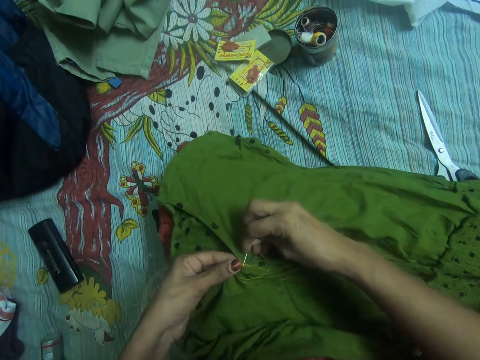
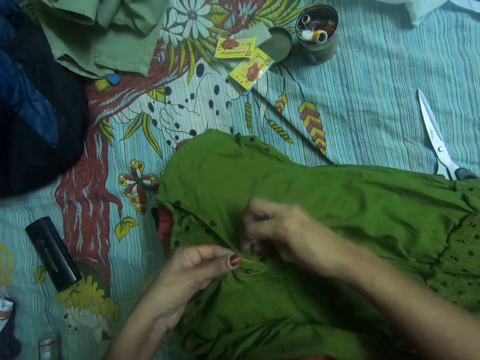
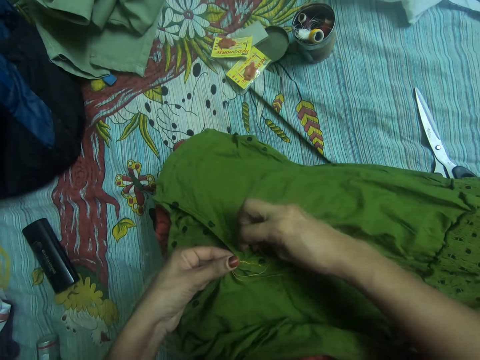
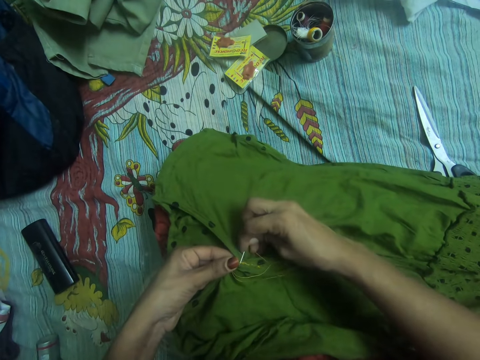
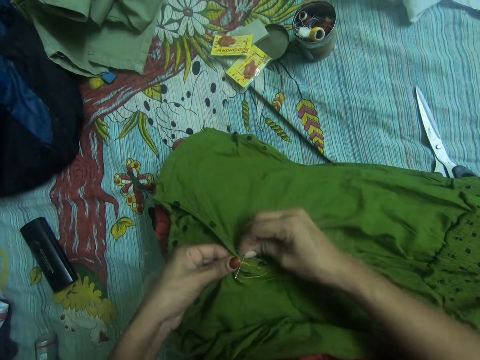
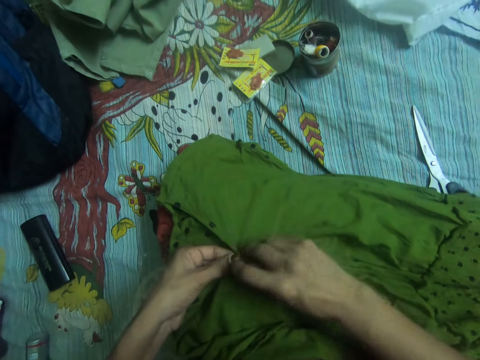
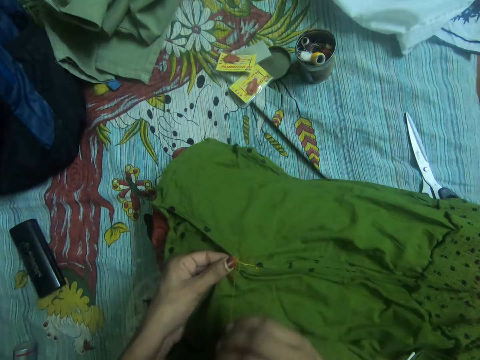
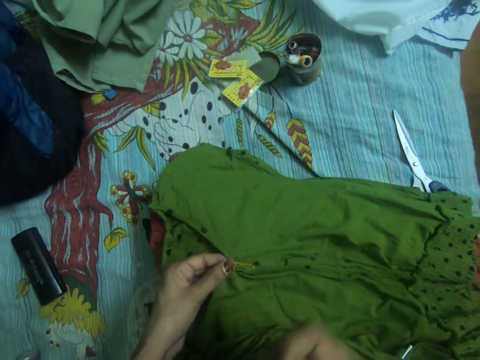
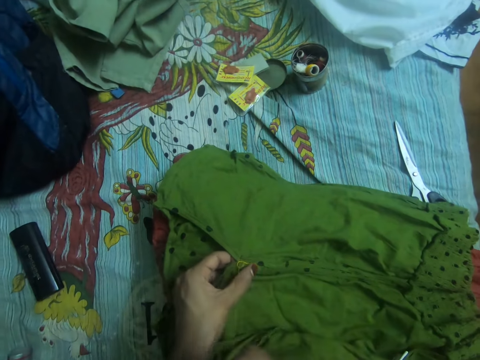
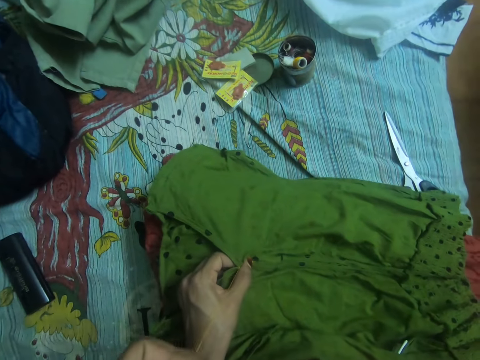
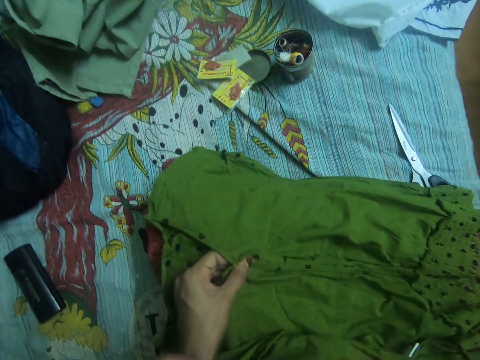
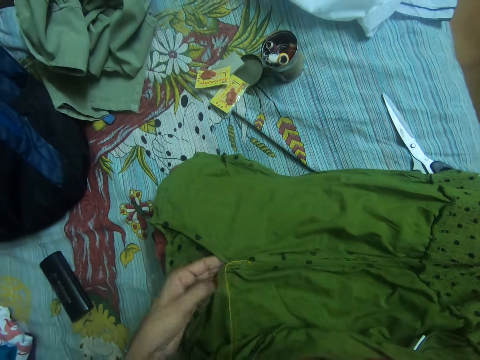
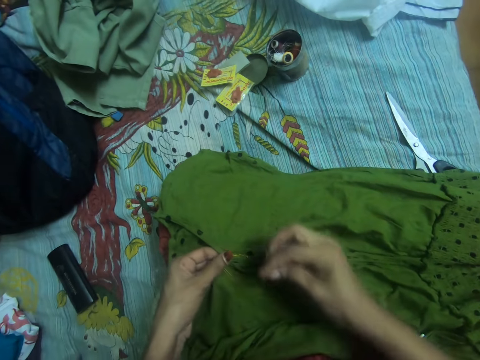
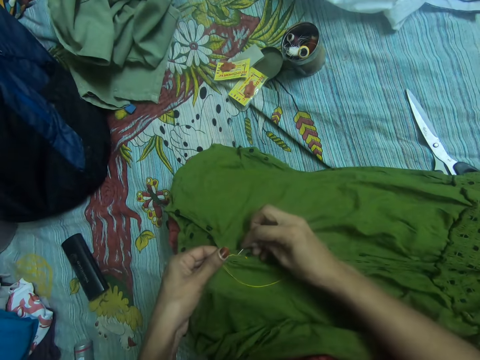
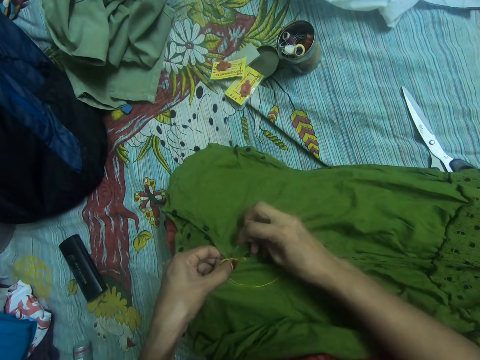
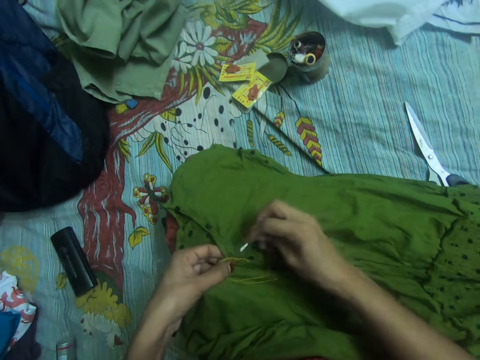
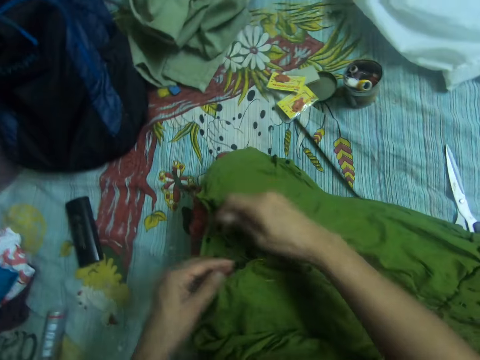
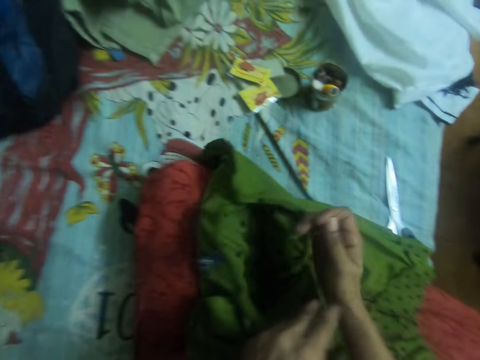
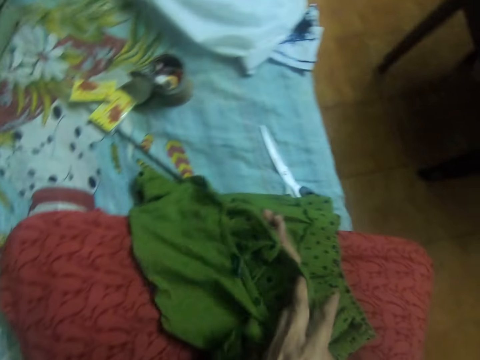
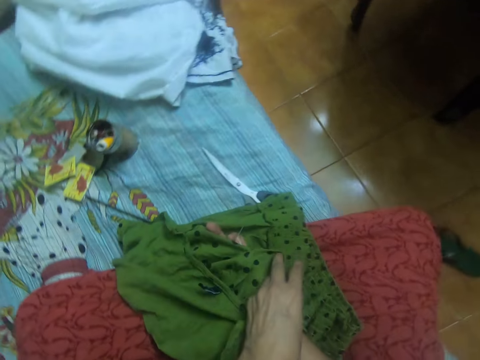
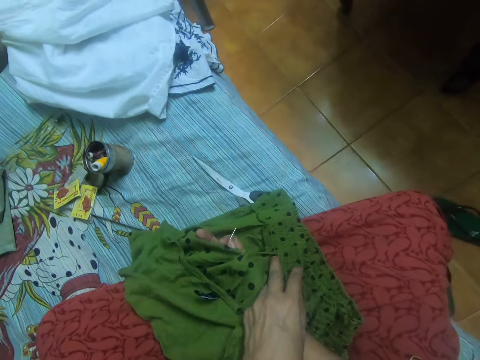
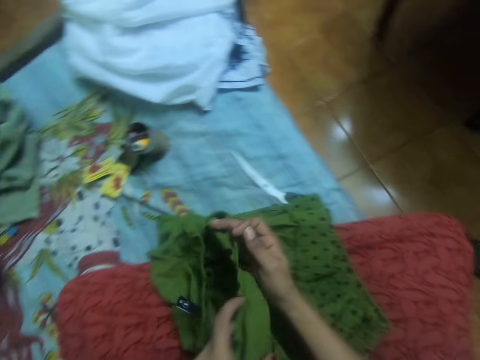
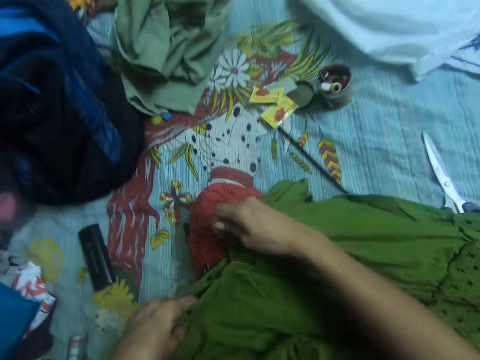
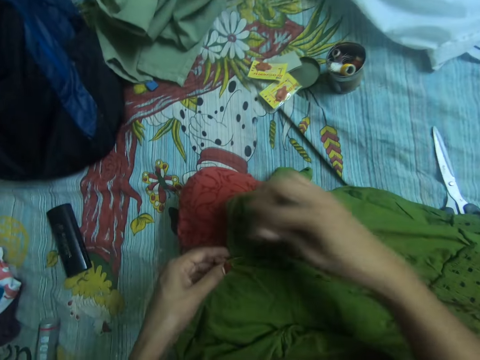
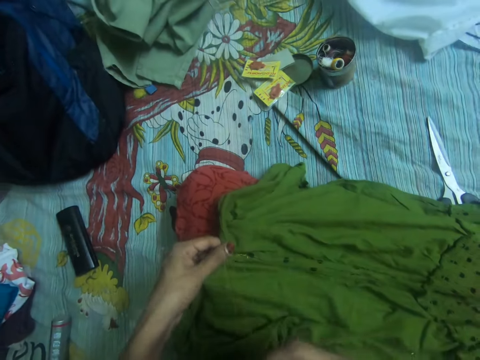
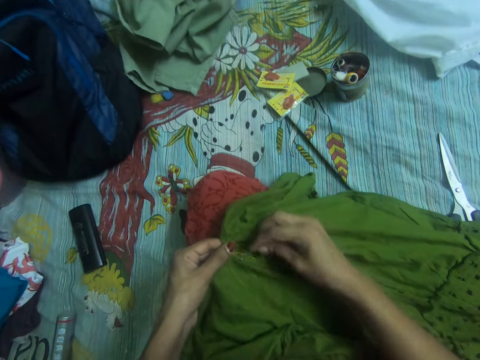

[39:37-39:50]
The camera wearer pulls out the needle with her right hand from the other side of the cloth. She raises the cloth with her hands. She looks at the other side of the cloth. She lowers the cloth on her lap.

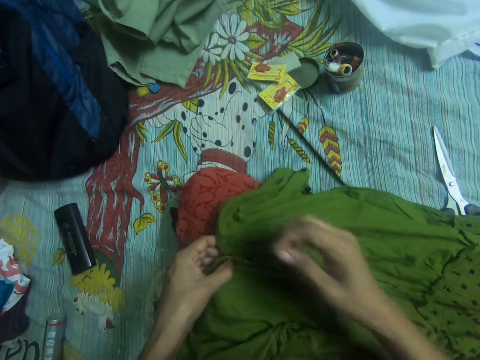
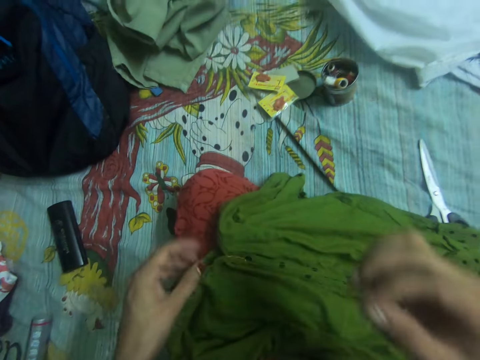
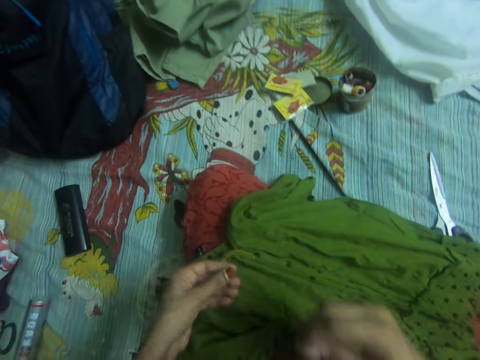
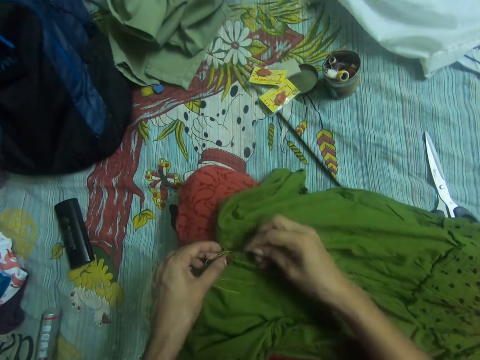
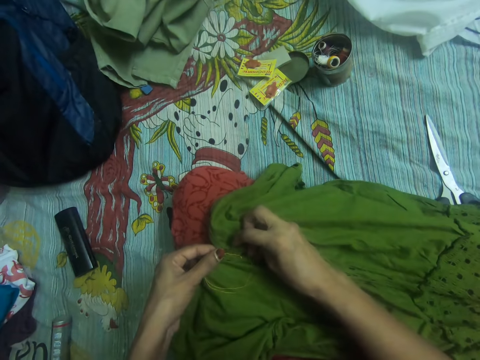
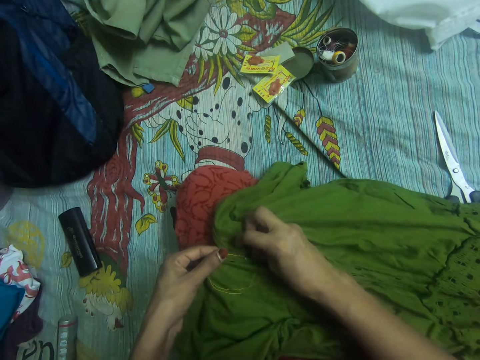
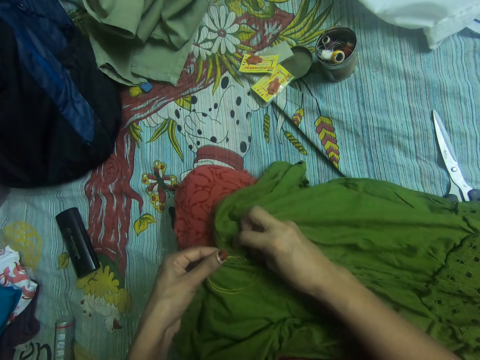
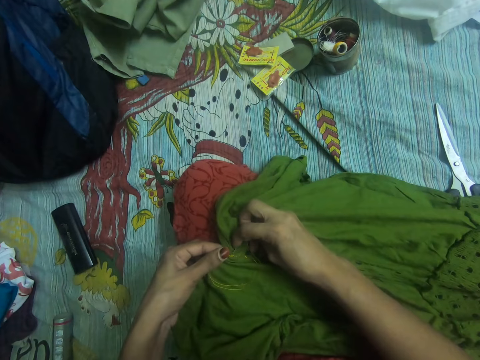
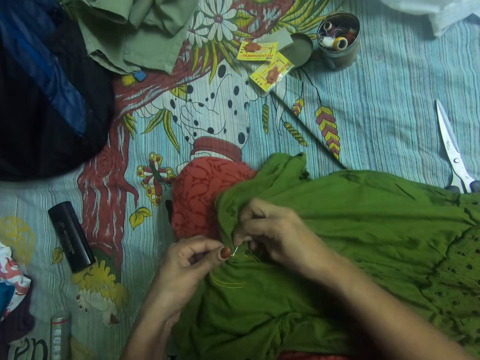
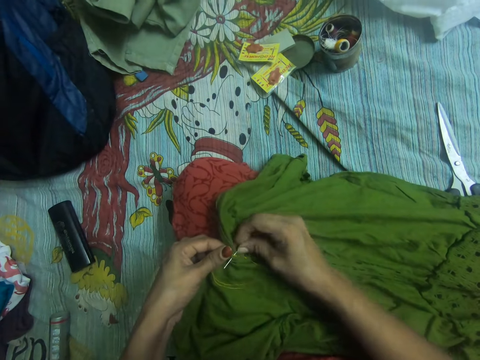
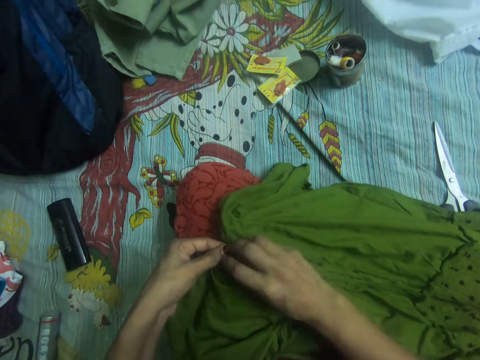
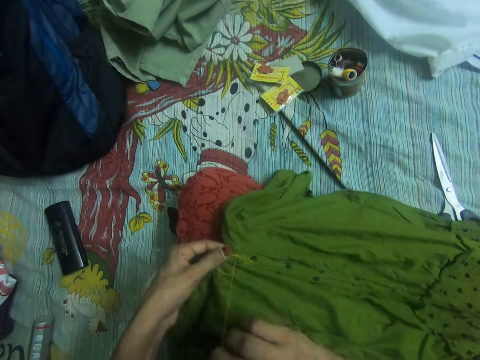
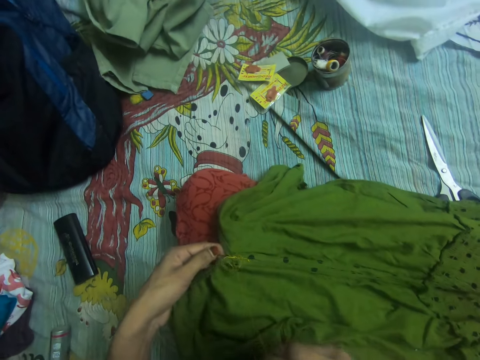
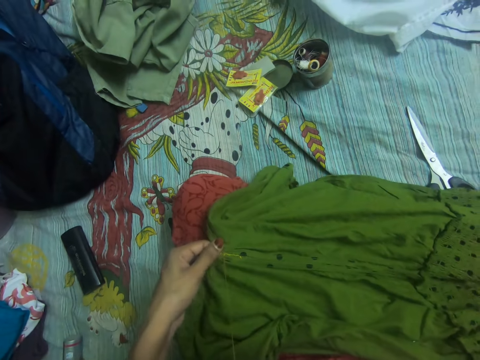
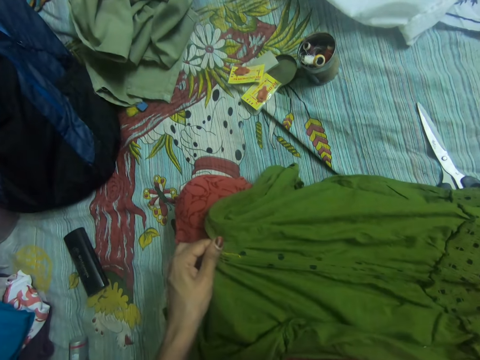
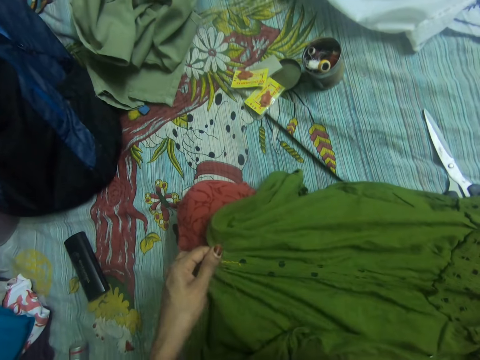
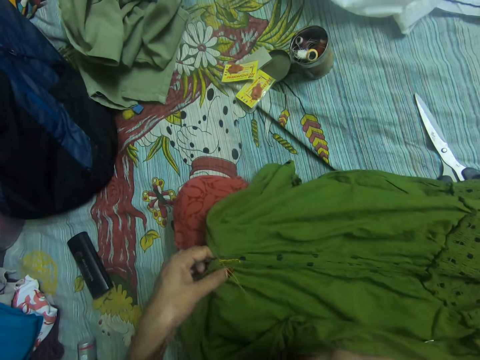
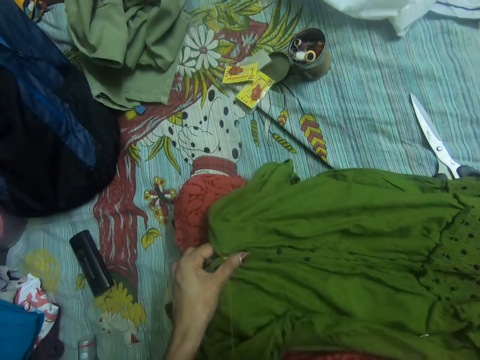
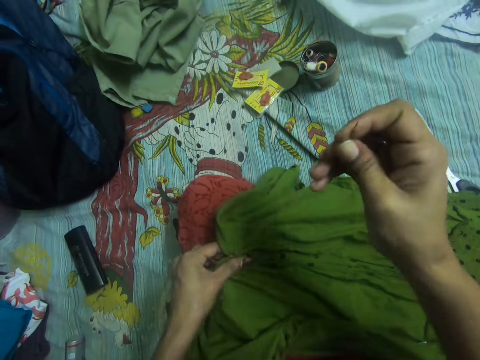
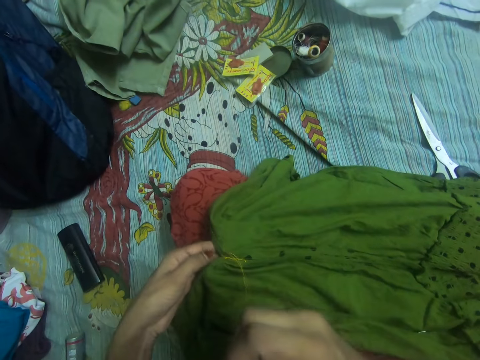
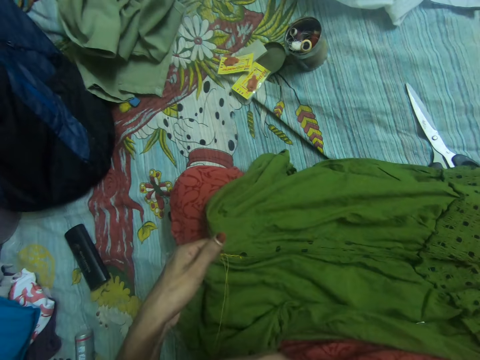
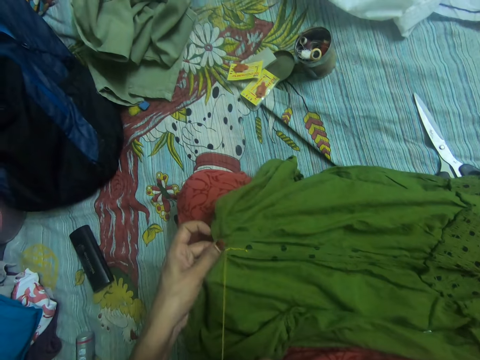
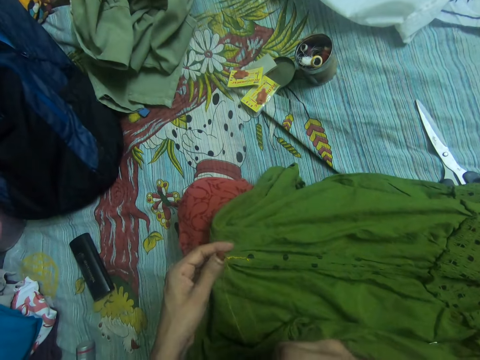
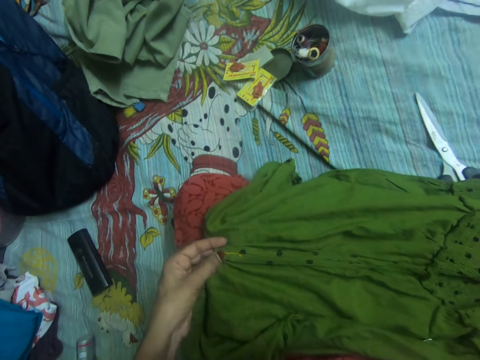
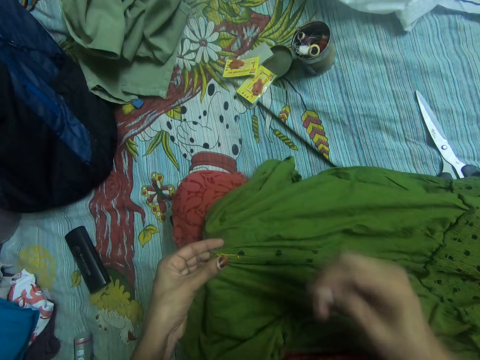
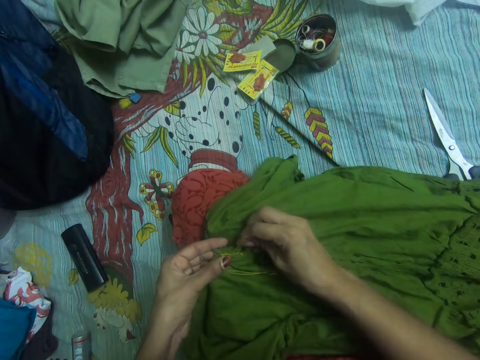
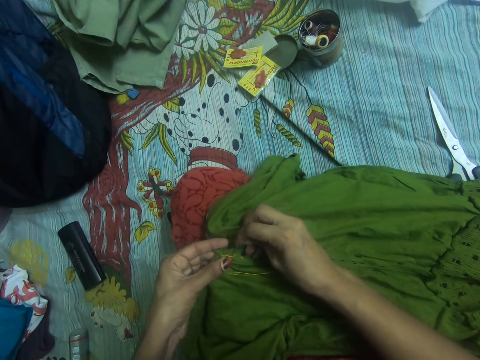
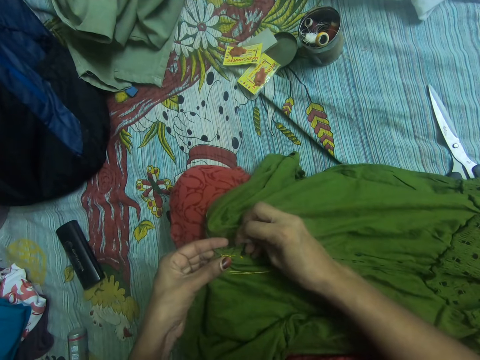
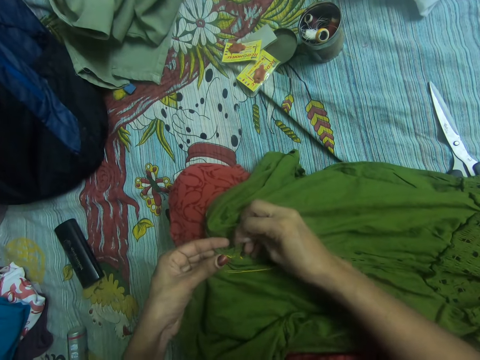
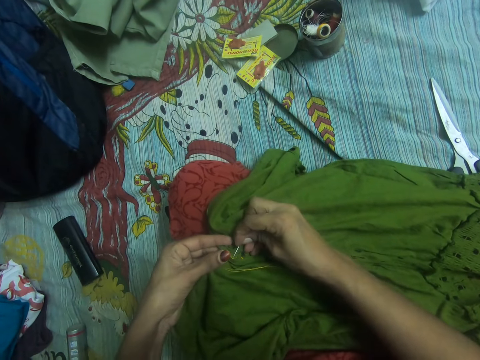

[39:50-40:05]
The camera wearer adjusts the thread in the cloth. She holds the thread with the other hand. She inserts the needle in her right hand in the cloth. She sews the cloth with the needle. She pulls out the needle with her right hand from the other side of the cloth. She tightens the thread in the cloth with her right hand. She inserts the needle in her right hand in the cloth.
